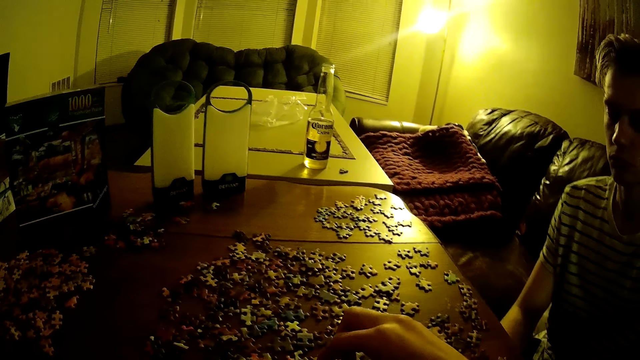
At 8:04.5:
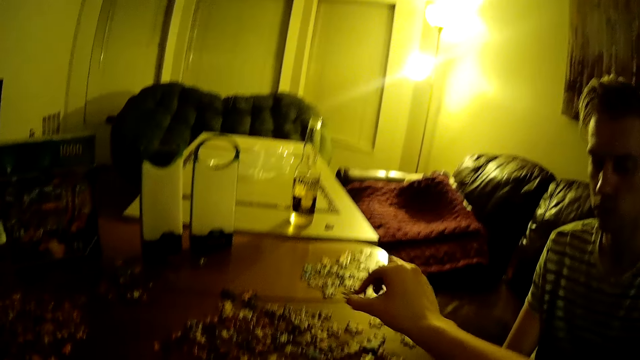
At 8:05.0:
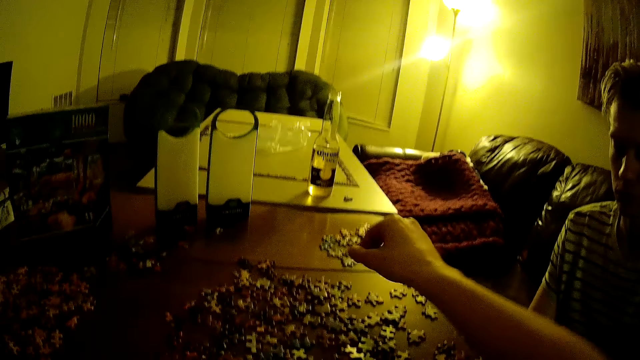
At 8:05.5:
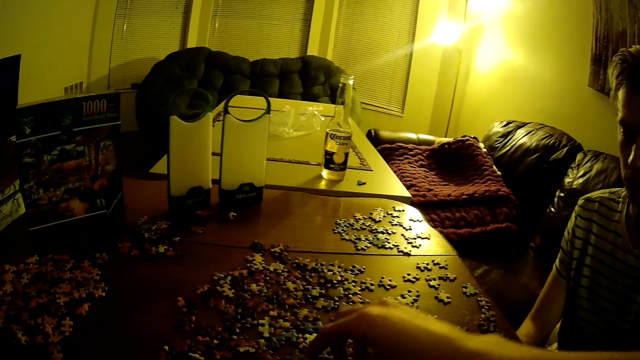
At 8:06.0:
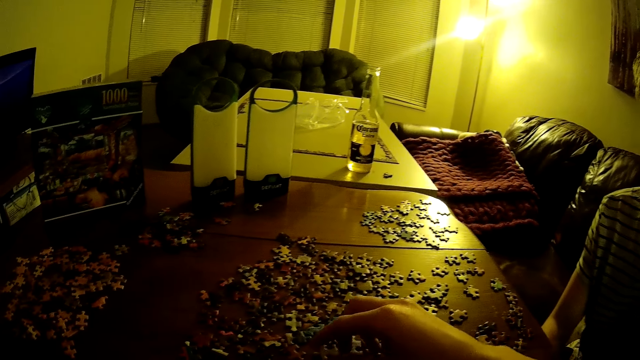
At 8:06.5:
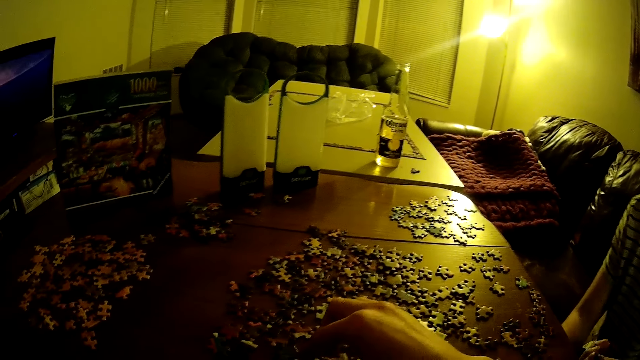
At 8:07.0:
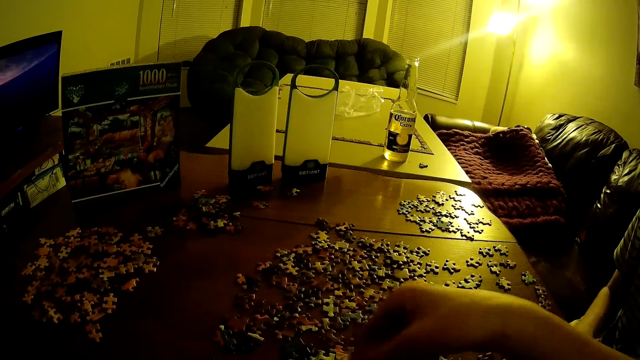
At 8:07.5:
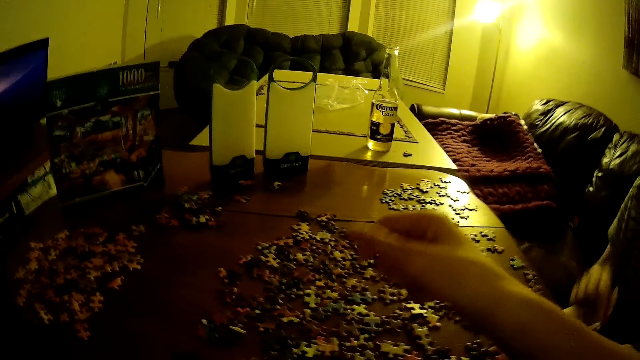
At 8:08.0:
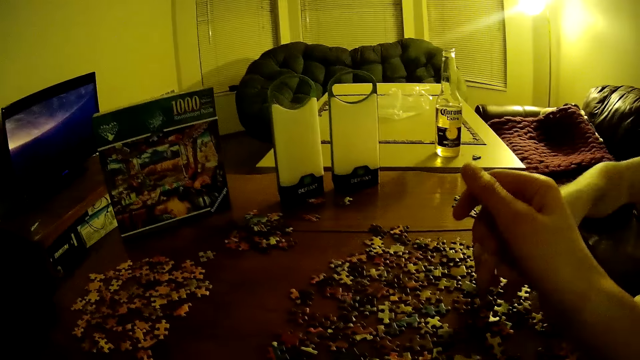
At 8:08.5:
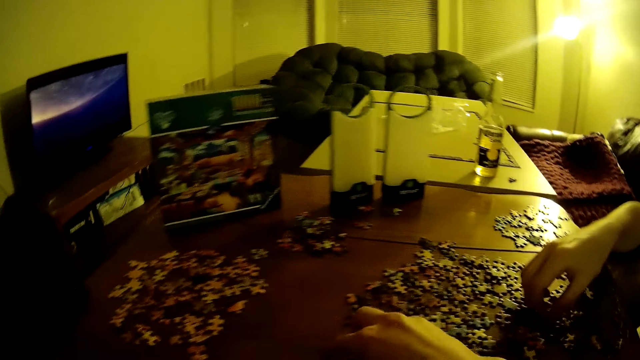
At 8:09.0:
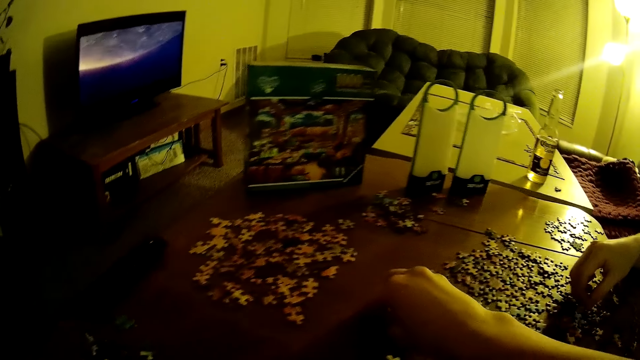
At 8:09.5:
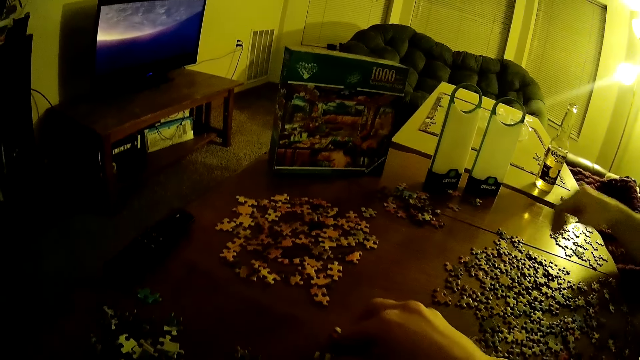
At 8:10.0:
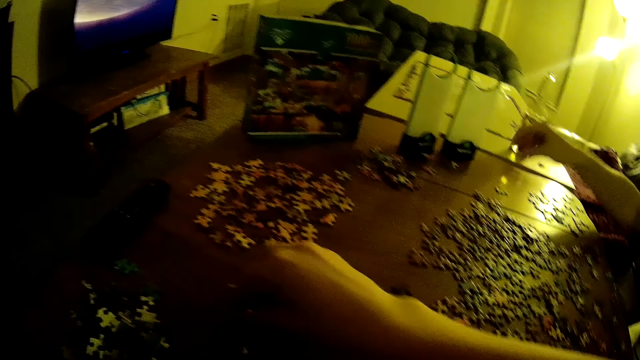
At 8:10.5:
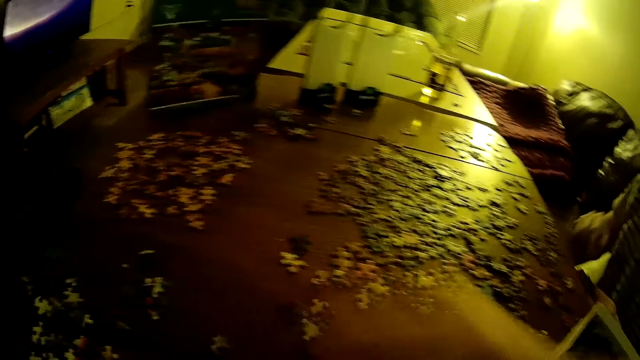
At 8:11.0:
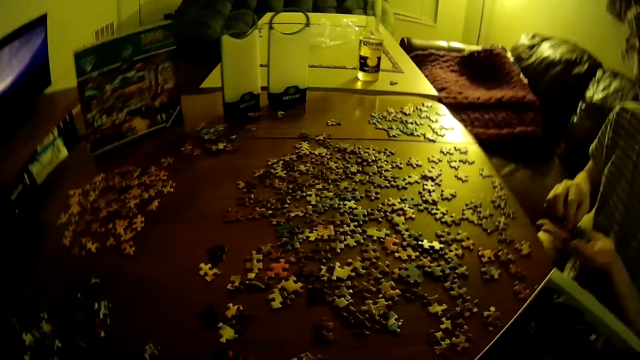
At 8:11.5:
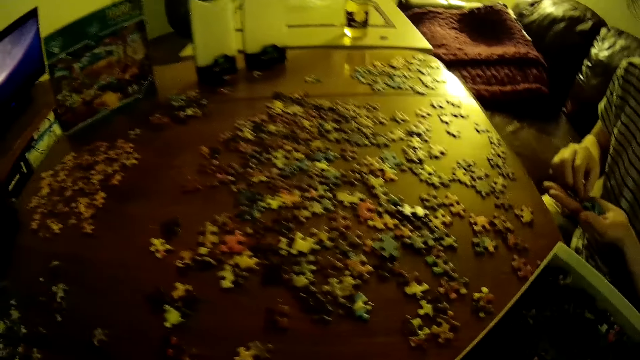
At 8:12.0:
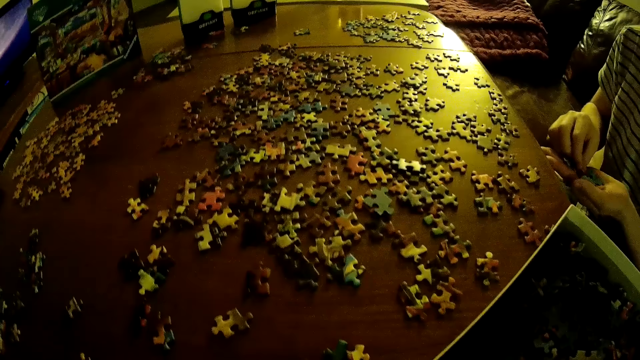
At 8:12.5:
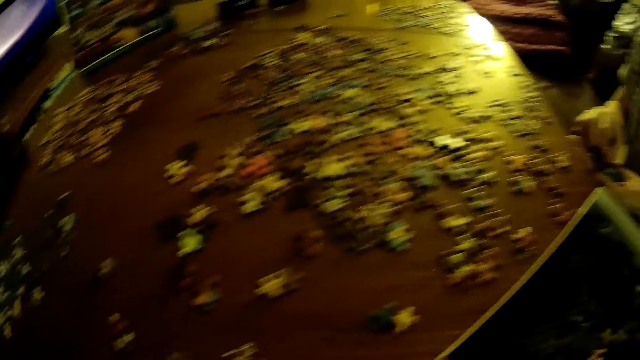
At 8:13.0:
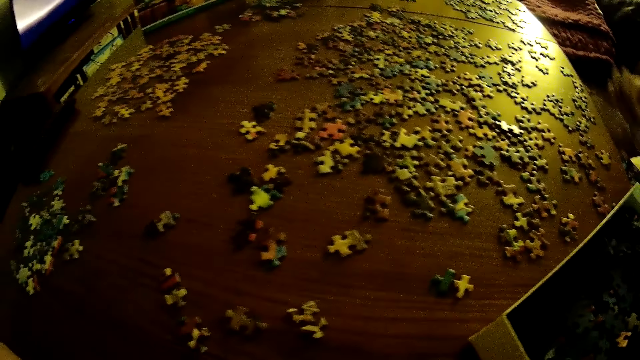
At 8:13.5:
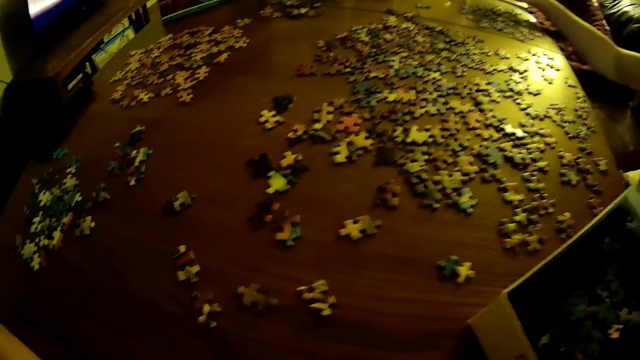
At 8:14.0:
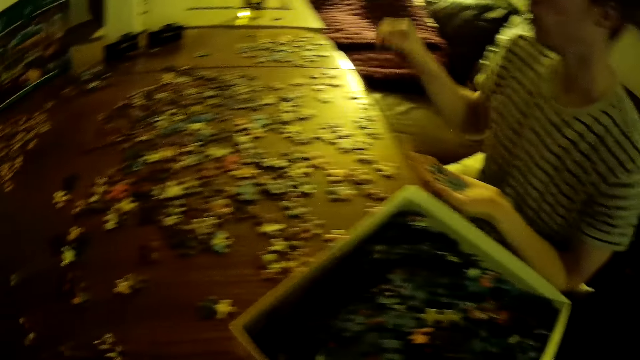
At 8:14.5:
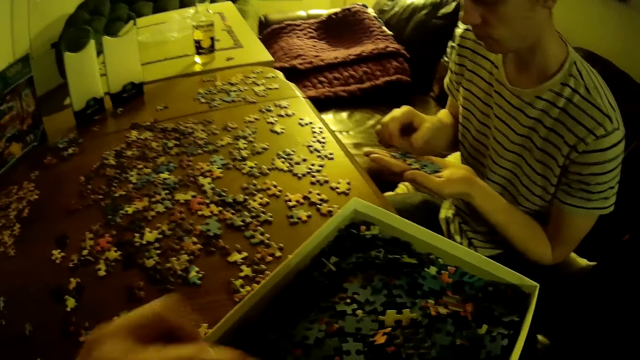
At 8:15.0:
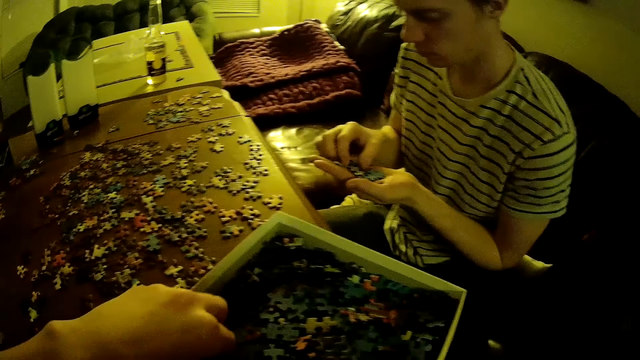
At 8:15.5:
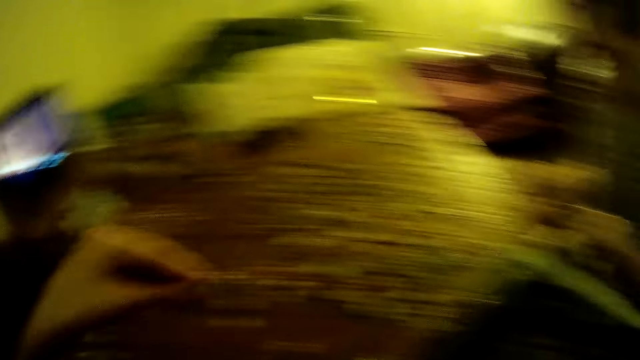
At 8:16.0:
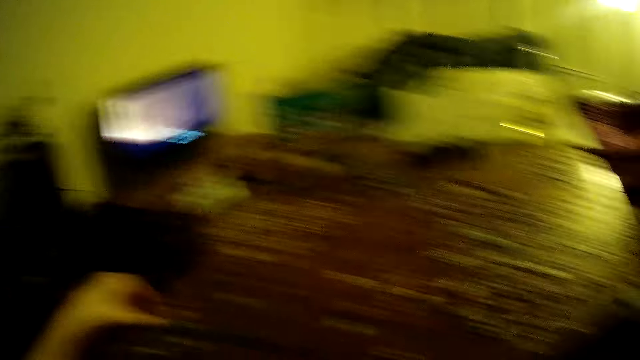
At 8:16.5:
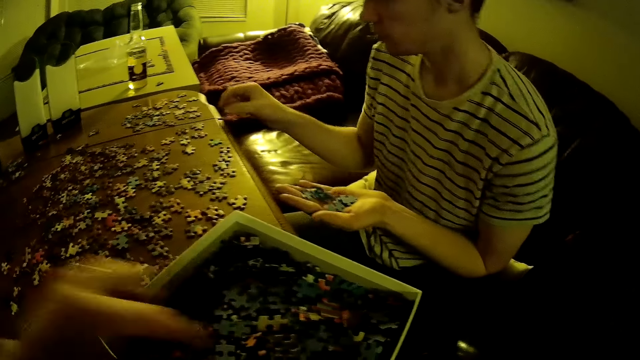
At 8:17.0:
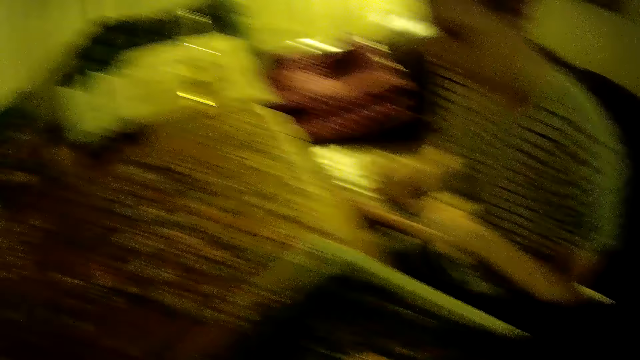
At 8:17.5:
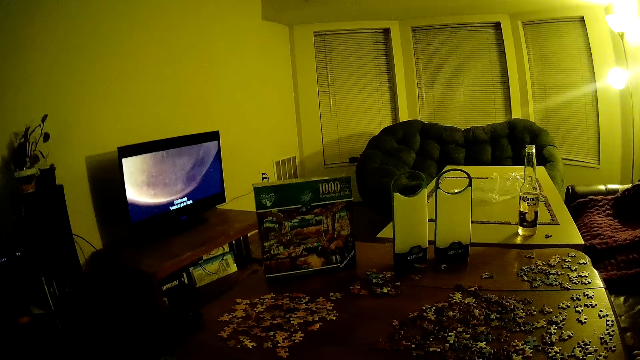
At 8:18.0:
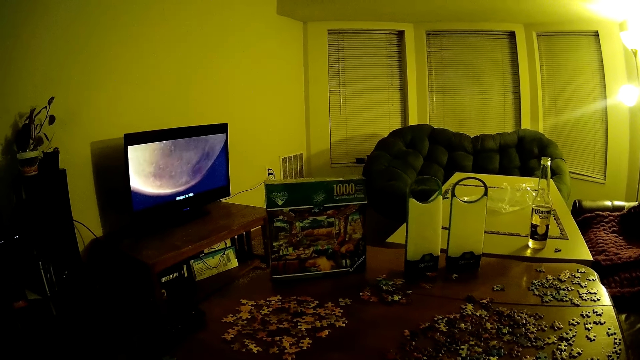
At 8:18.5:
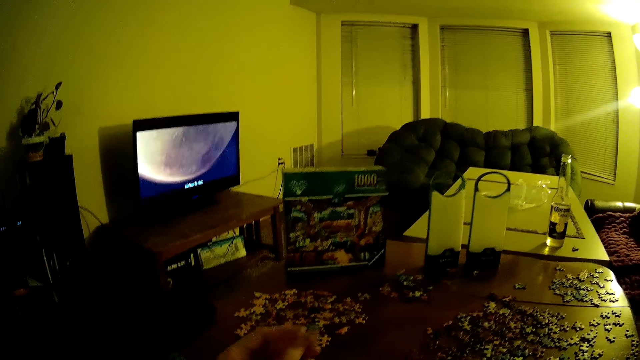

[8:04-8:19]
A man holds puzzles in the hand. The camera wearer takes puzzles from the box.

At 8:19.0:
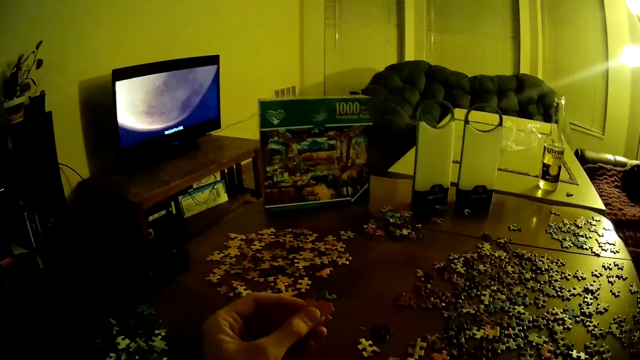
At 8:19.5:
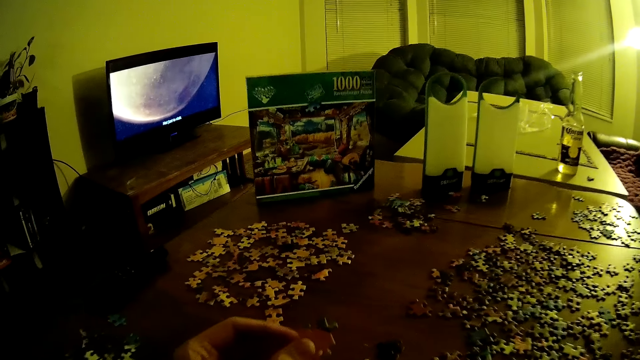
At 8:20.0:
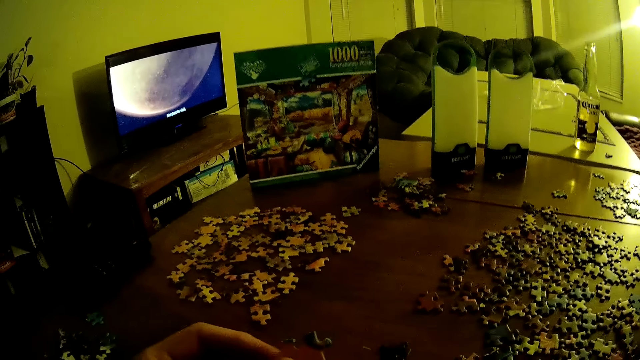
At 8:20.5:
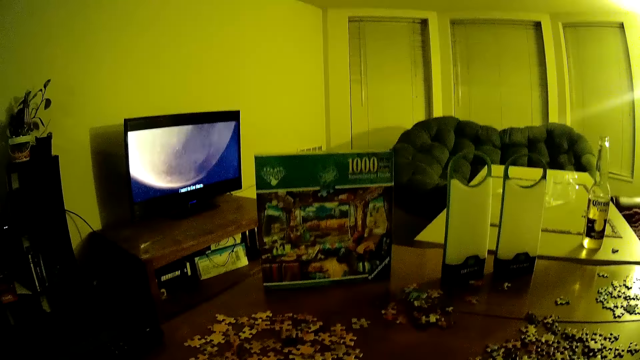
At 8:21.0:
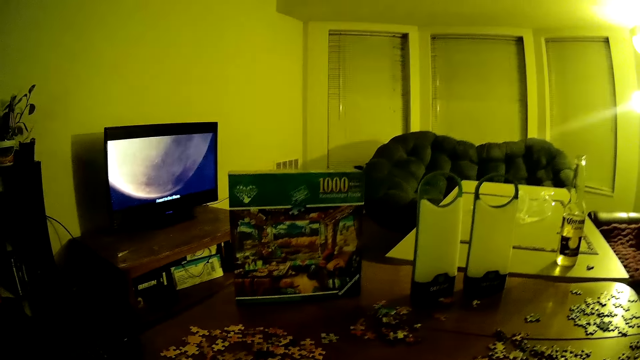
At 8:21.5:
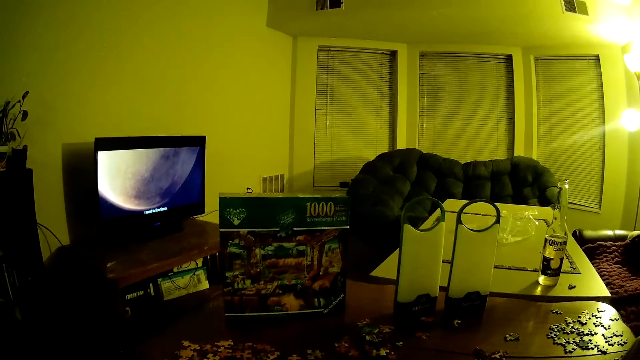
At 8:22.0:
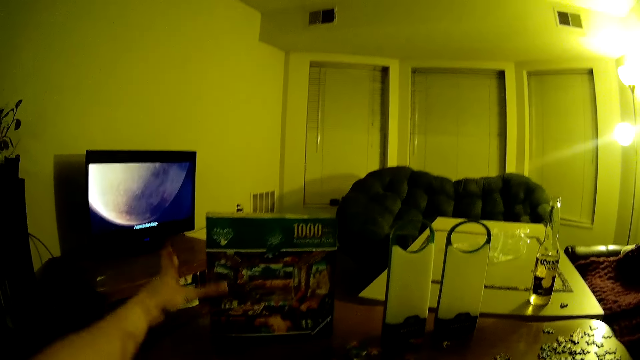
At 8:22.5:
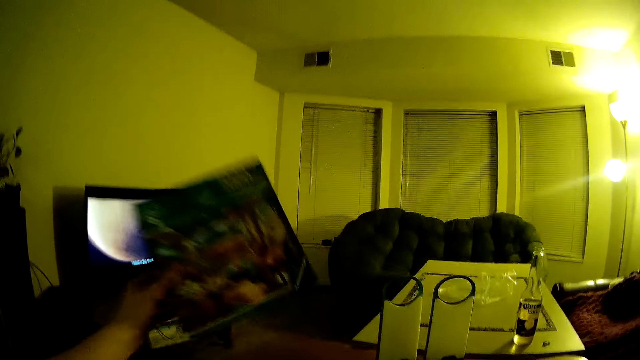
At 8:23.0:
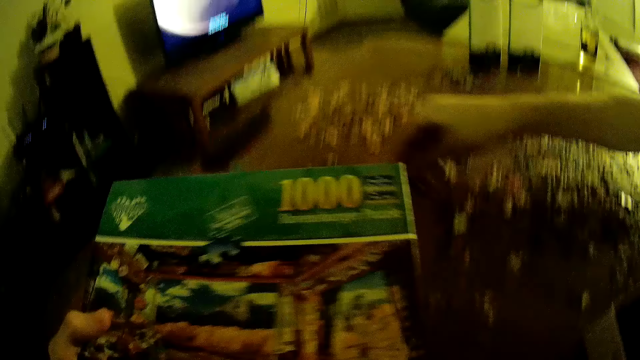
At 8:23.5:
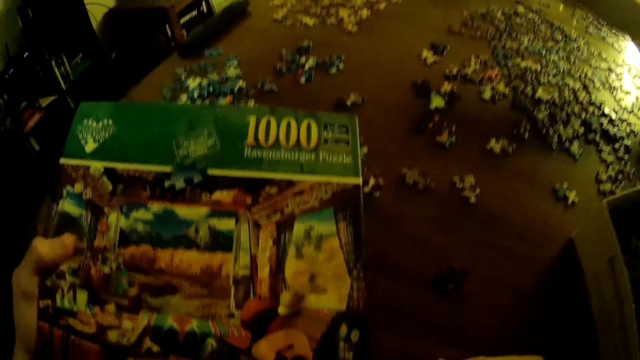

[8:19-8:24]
The camera wearer takes the puzzle pack.
